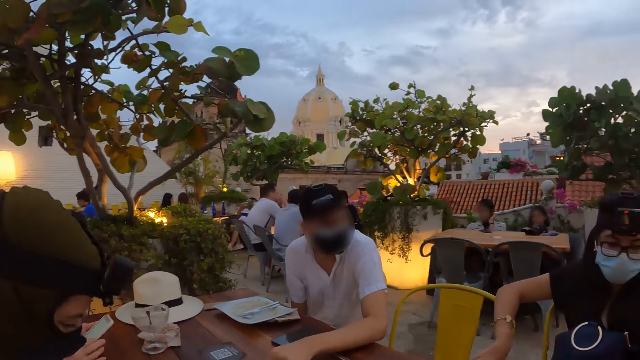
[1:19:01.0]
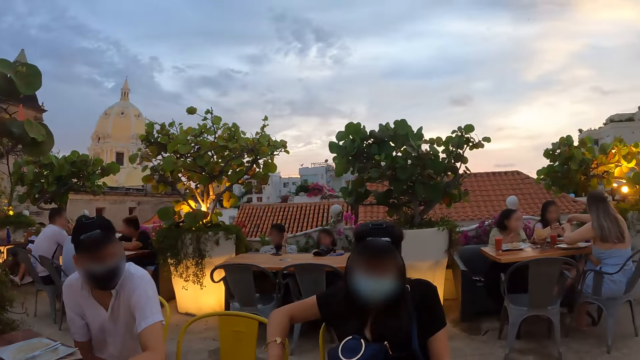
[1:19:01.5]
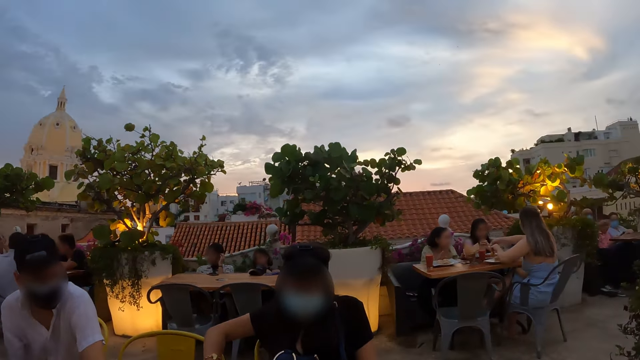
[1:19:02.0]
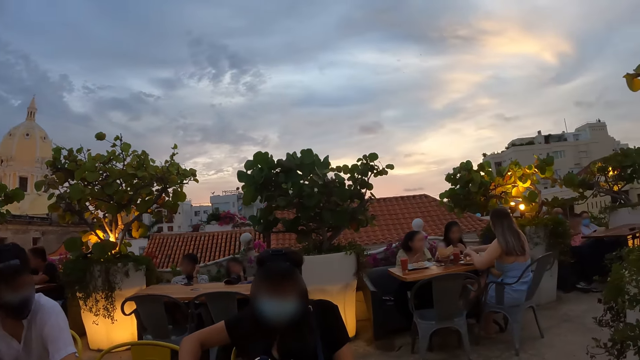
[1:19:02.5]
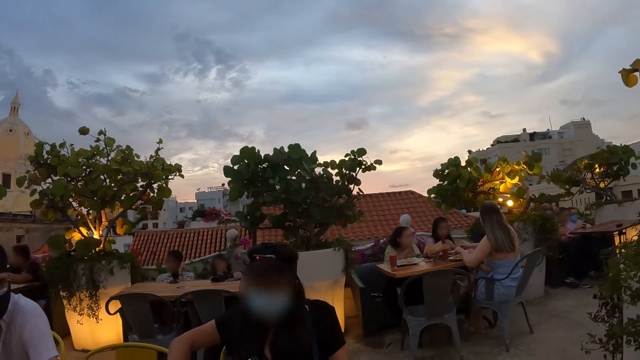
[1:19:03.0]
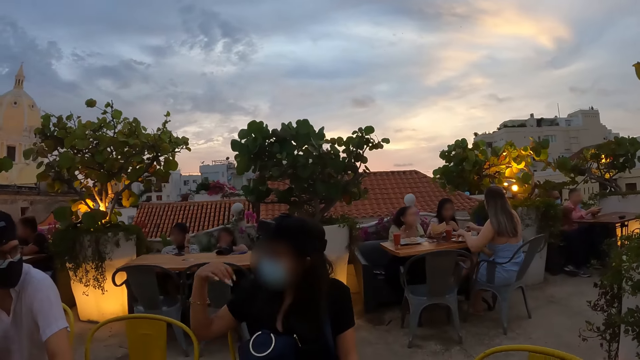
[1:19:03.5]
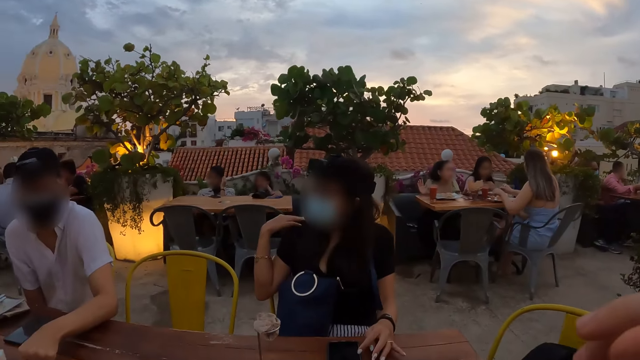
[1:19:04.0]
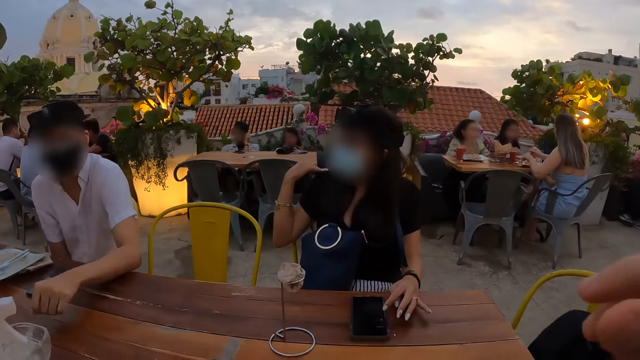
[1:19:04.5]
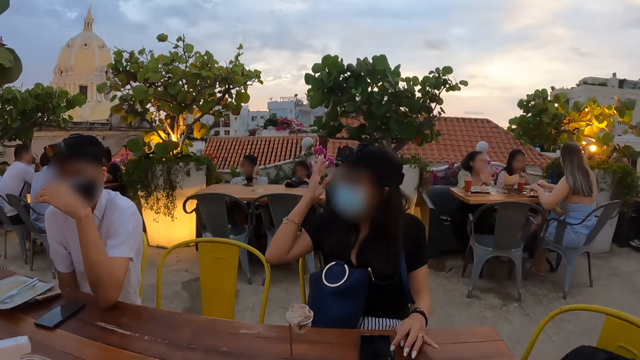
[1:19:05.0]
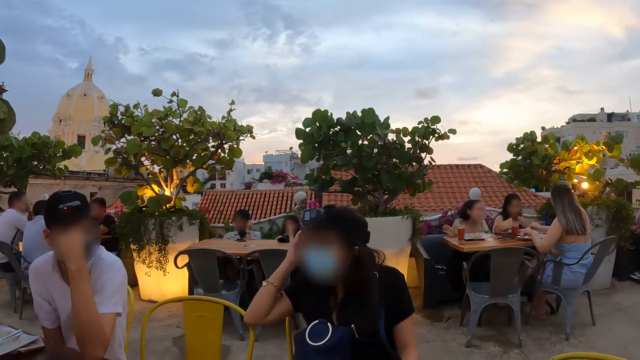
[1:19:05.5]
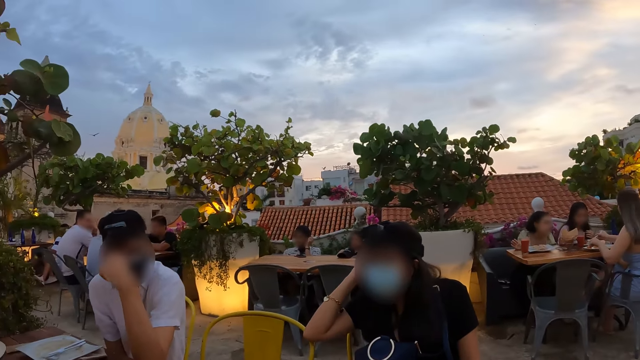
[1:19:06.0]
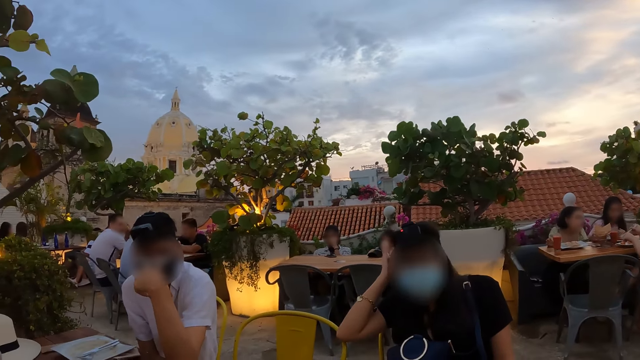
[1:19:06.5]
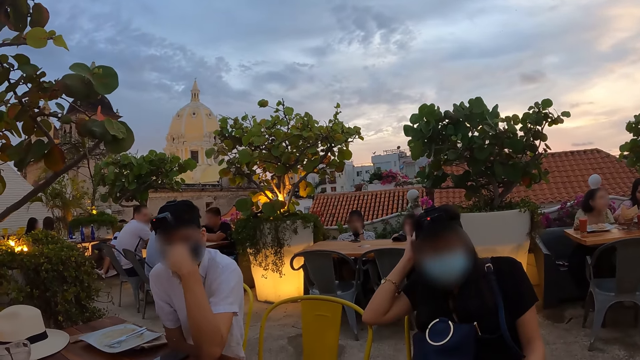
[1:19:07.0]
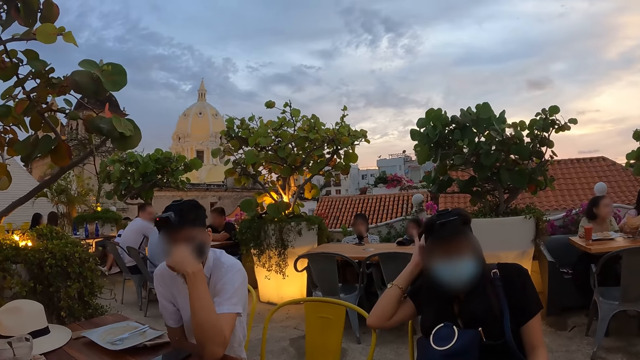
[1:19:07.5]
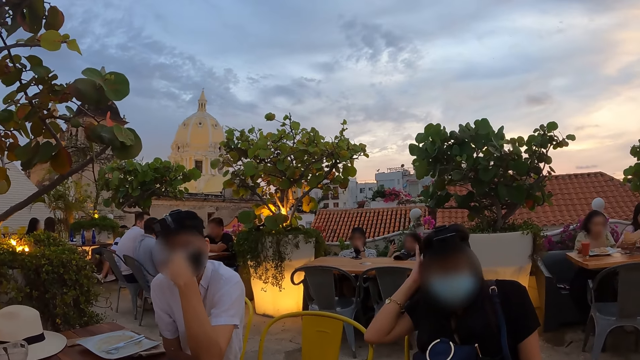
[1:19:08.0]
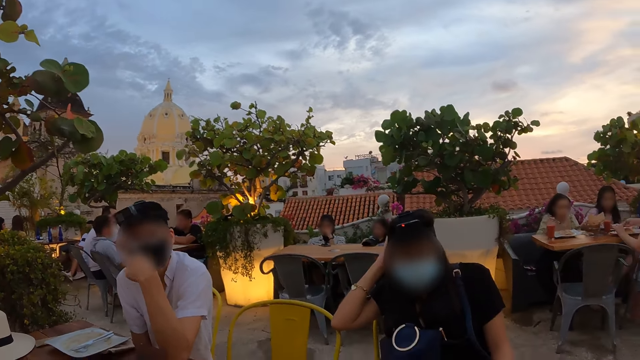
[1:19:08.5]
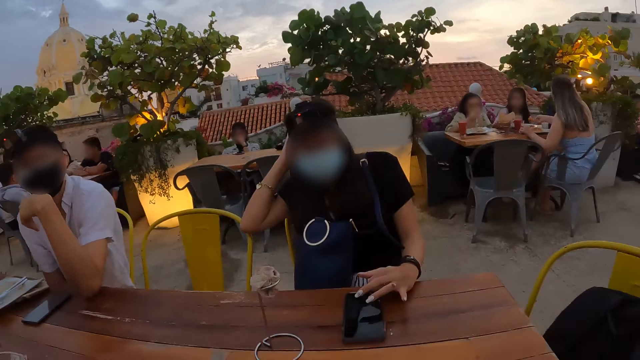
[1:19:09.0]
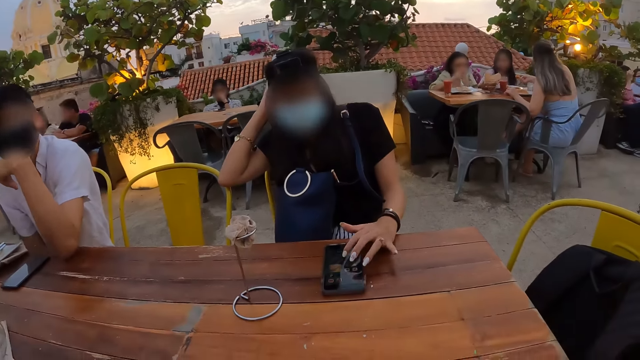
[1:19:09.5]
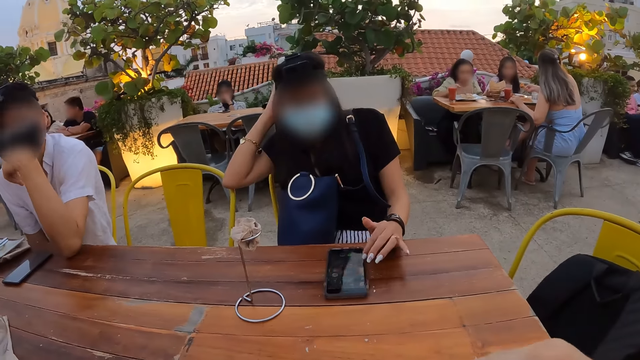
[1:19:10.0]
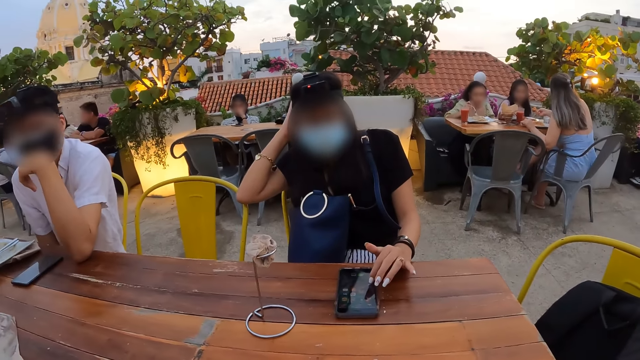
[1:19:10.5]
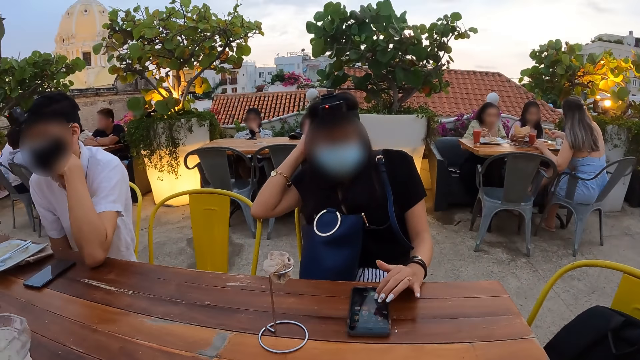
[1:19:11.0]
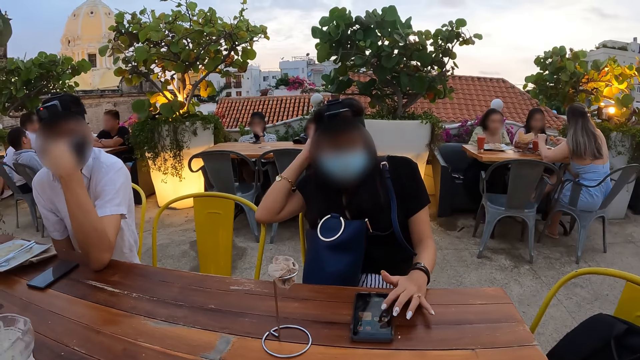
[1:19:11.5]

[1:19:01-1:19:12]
A woman cuts the chips in the plate with the fork and the knife in both hands. Another woman aligns her hair. A third woman picks some chips from the plate with the fork in her right hand. The second woman operates a phone on a table with her left hand.

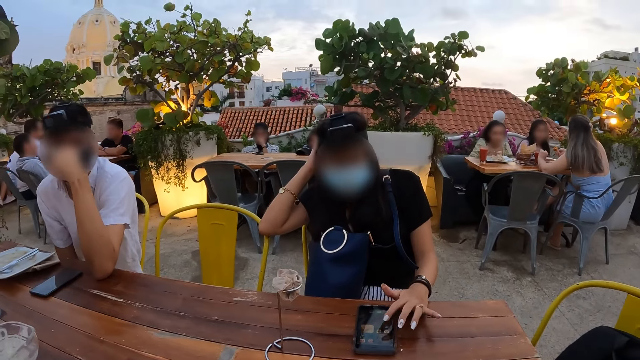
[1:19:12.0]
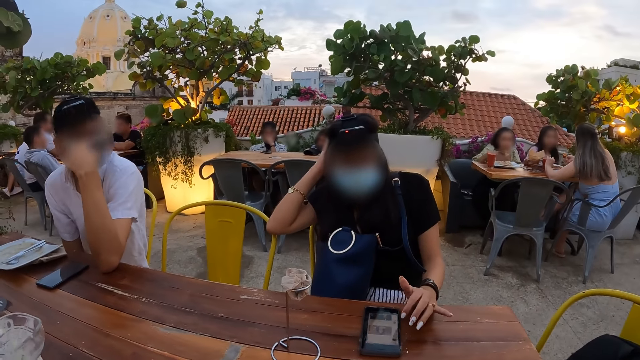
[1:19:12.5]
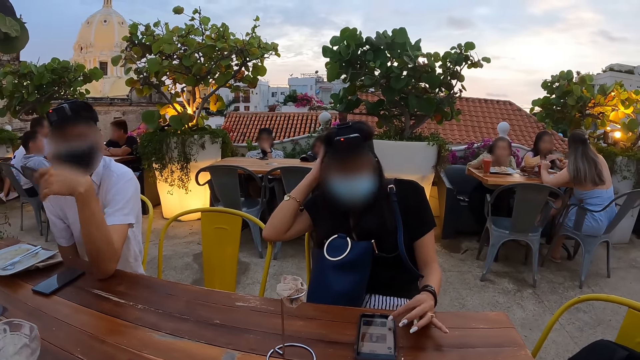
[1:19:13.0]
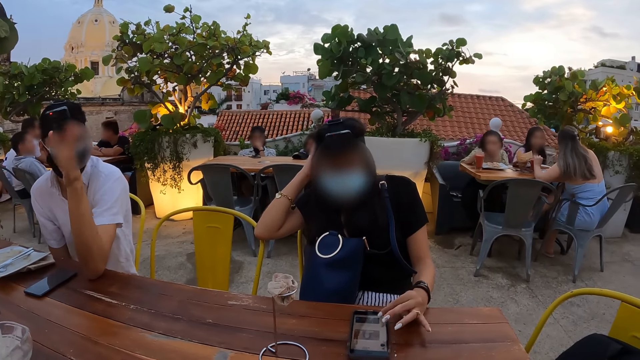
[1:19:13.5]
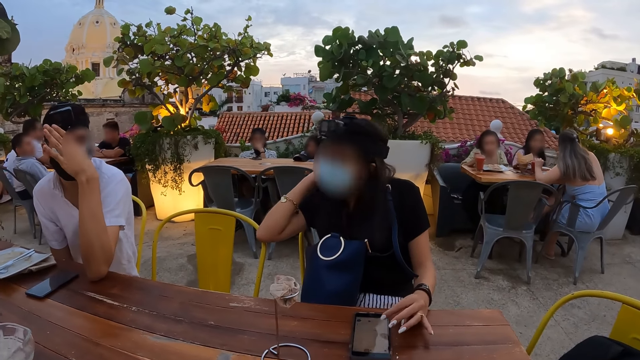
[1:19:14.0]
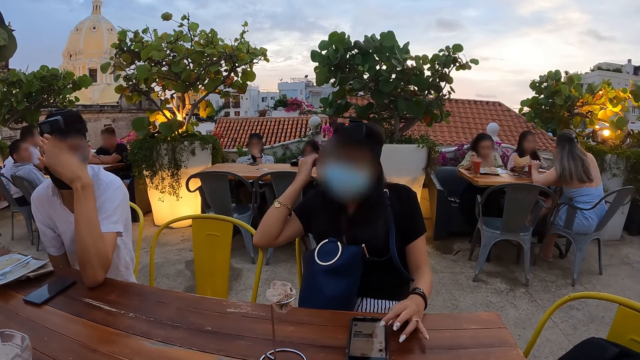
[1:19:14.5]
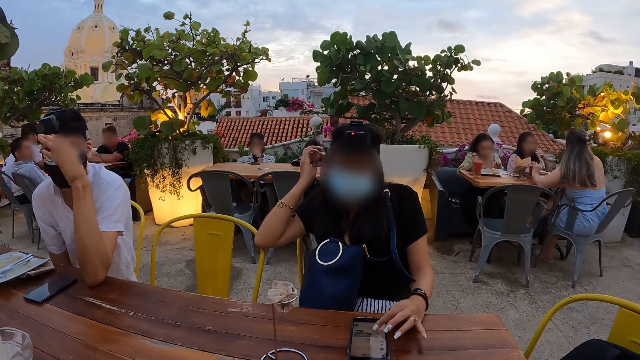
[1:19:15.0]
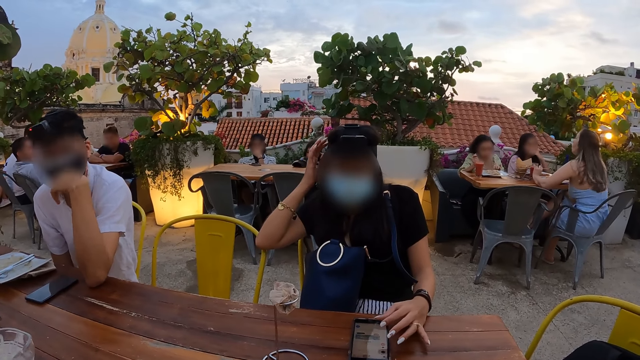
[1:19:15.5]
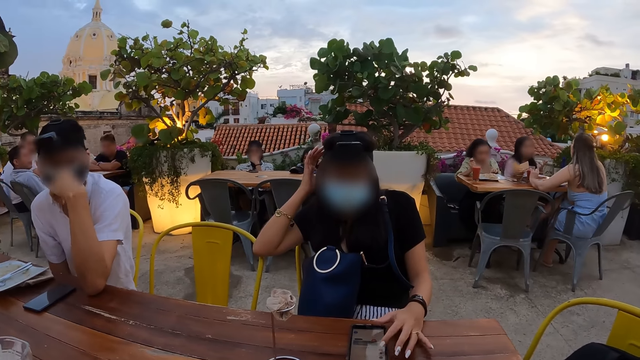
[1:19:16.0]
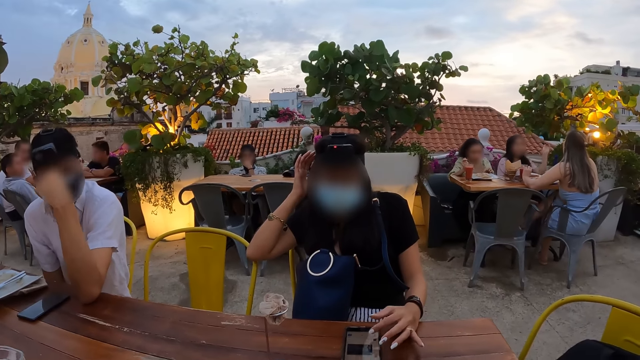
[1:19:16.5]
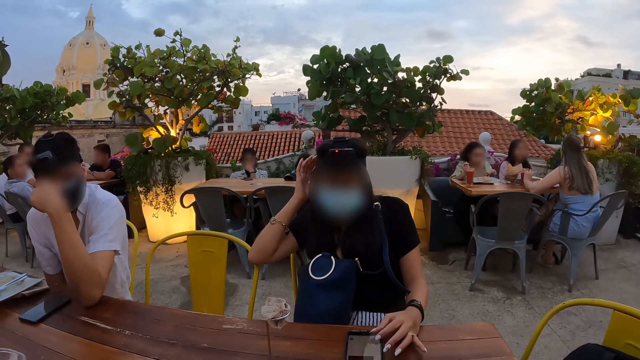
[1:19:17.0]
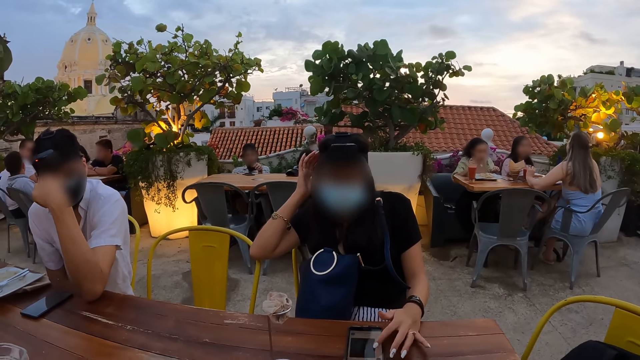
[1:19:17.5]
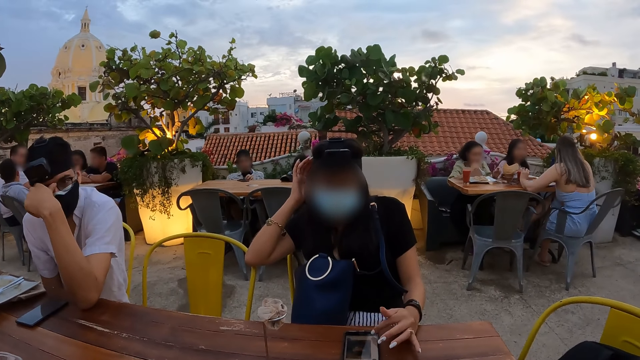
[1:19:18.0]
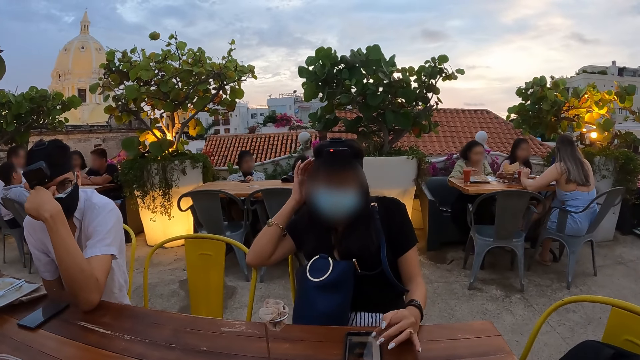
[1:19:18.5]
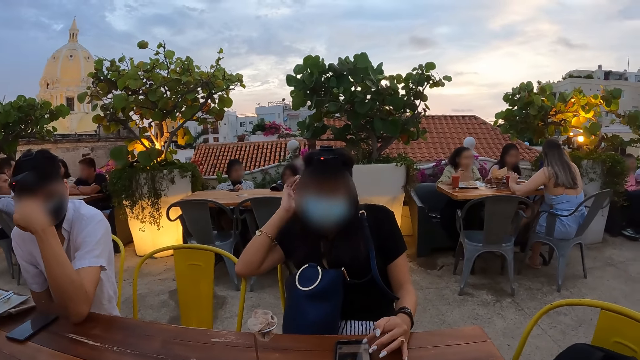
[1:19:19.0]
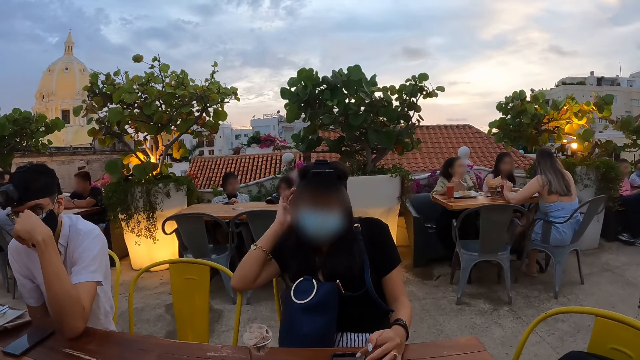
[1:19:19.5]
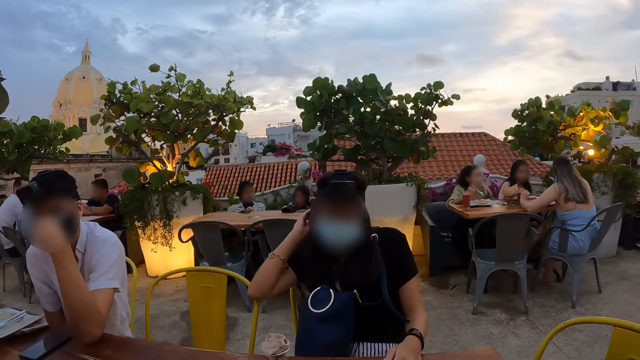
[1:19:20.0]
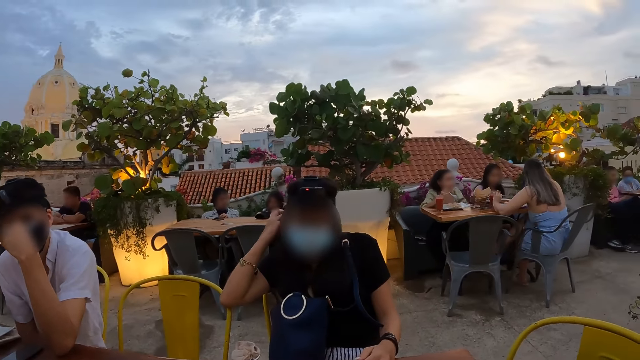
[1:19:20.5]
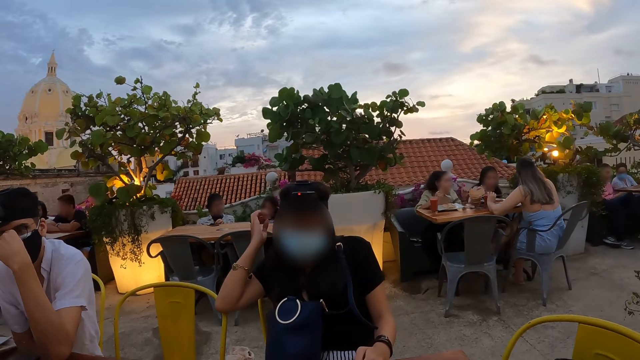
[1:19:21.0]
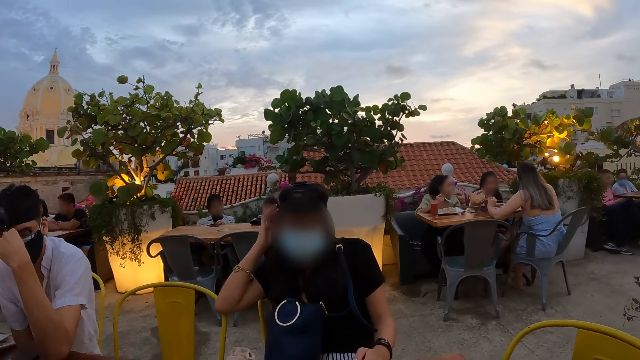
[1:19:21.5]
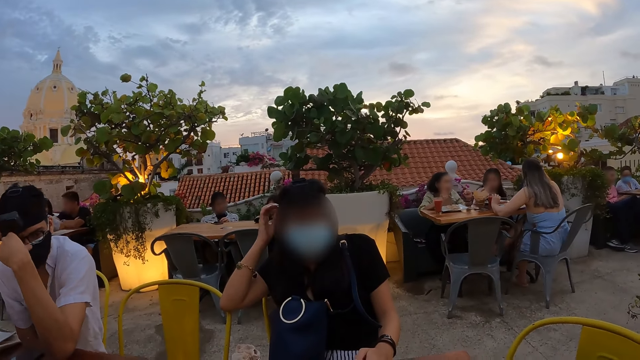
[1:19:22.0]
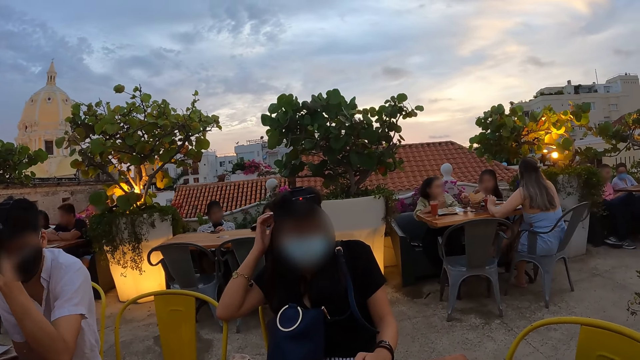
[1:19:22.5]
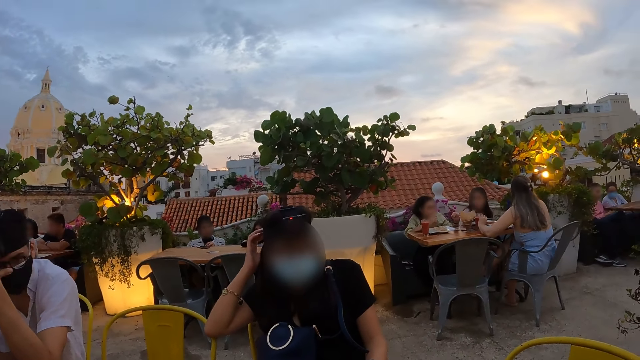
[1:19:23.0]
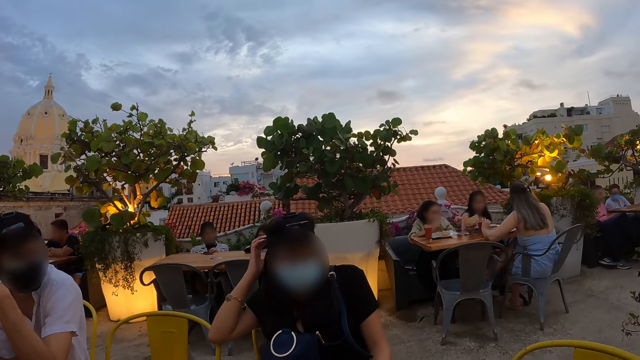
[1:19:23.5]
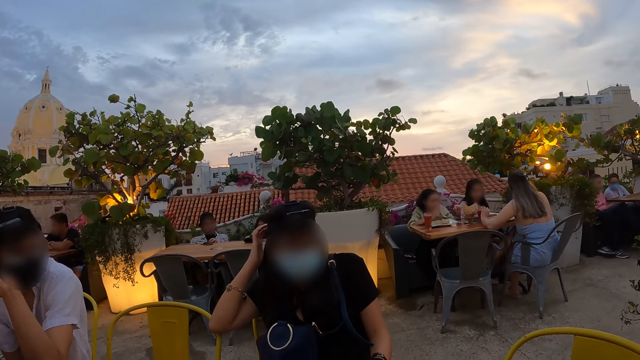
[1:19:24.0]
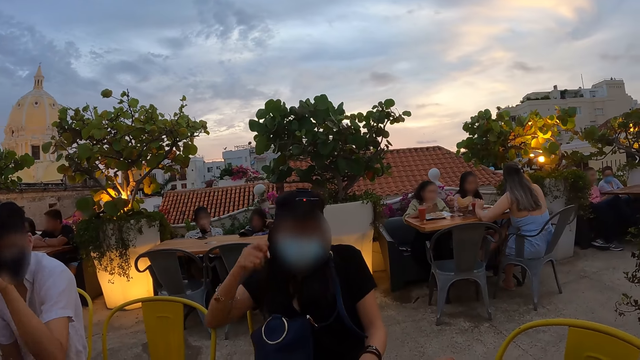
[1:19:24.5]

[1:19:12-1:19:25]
A woman eats the chips with the fork in her right hand. A man gestures his hand. The camera wearer looks around the restaurant.
